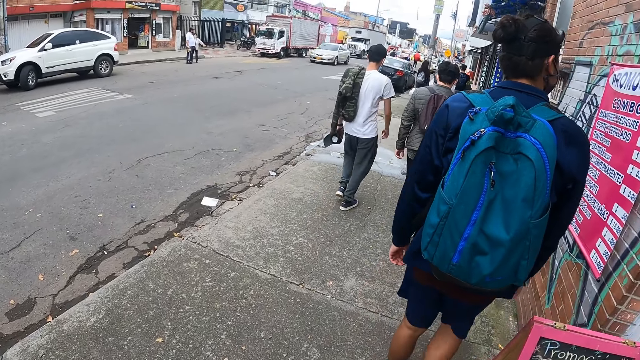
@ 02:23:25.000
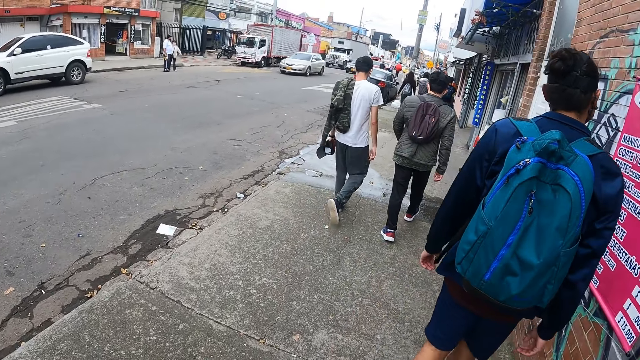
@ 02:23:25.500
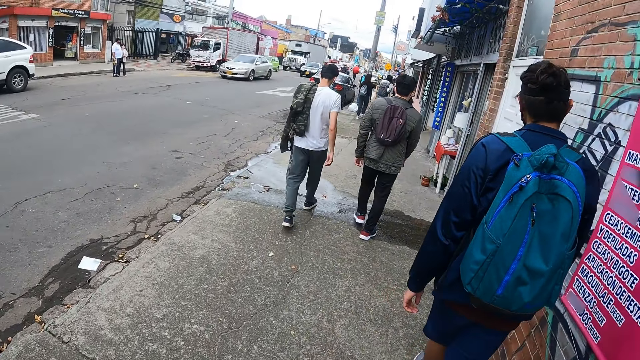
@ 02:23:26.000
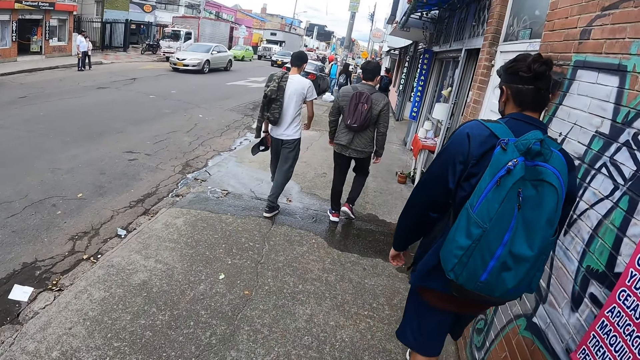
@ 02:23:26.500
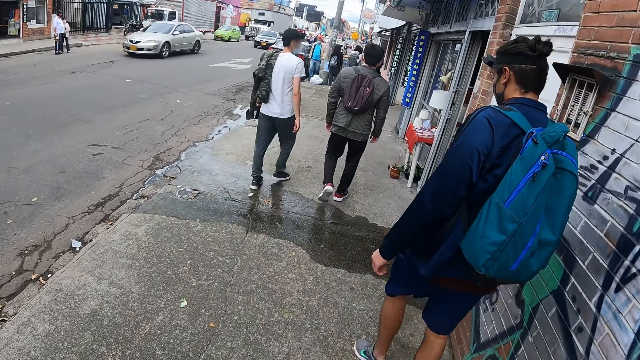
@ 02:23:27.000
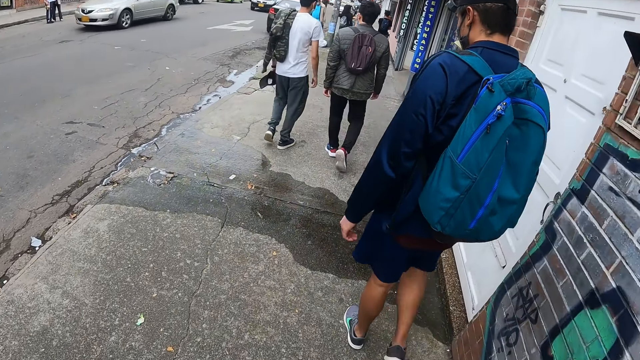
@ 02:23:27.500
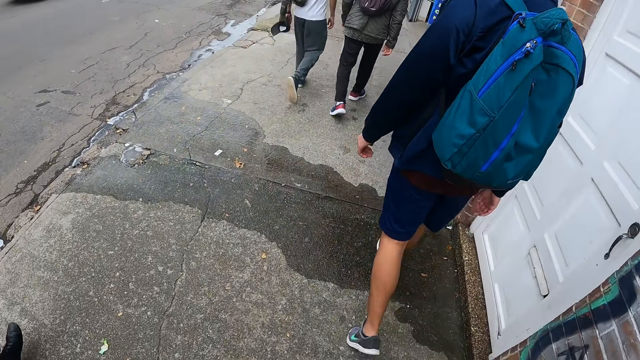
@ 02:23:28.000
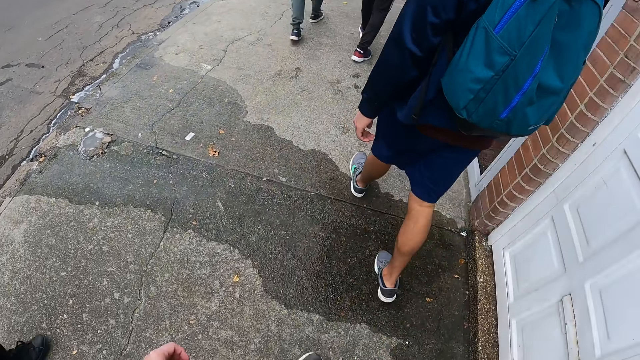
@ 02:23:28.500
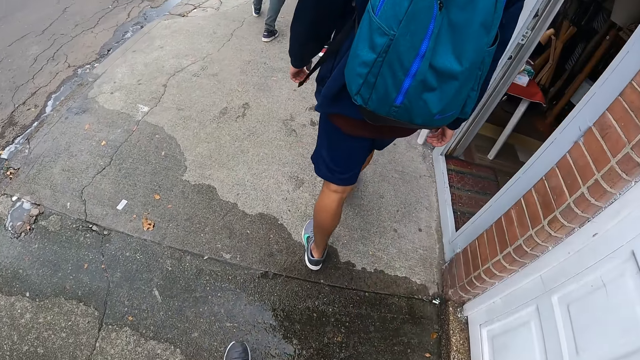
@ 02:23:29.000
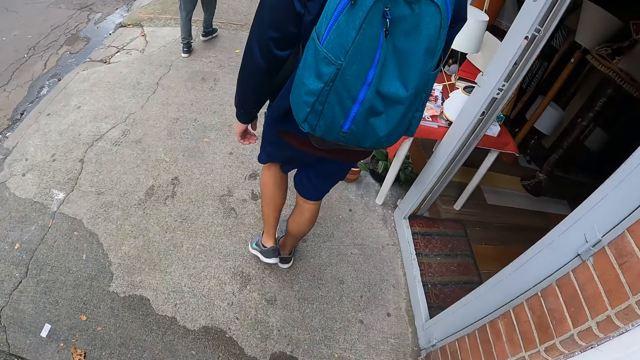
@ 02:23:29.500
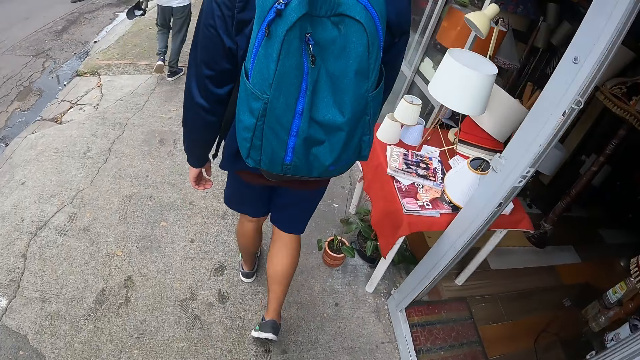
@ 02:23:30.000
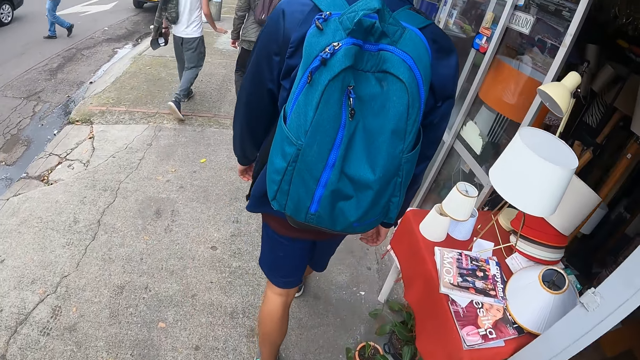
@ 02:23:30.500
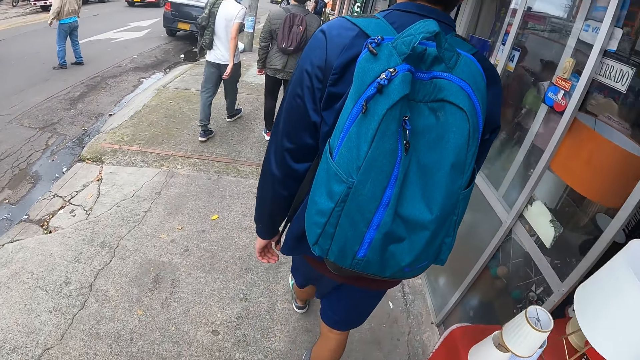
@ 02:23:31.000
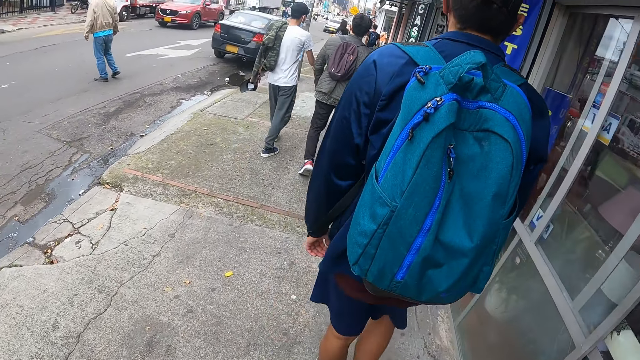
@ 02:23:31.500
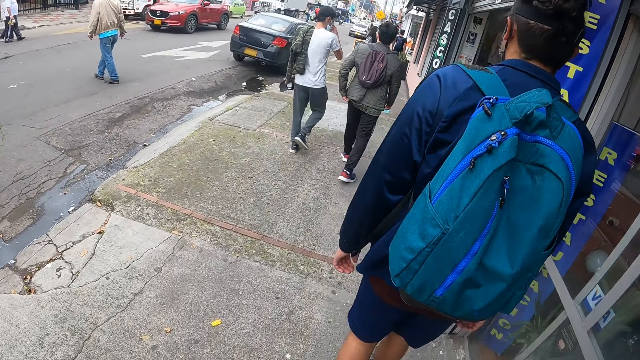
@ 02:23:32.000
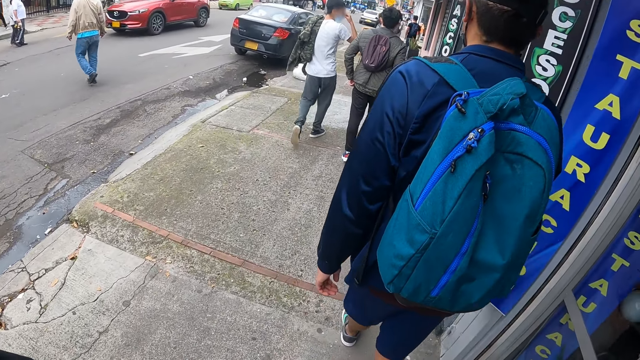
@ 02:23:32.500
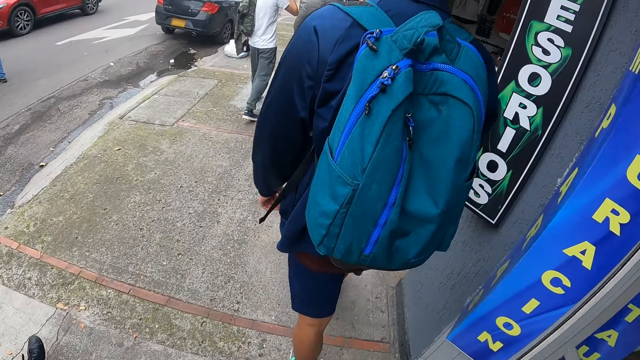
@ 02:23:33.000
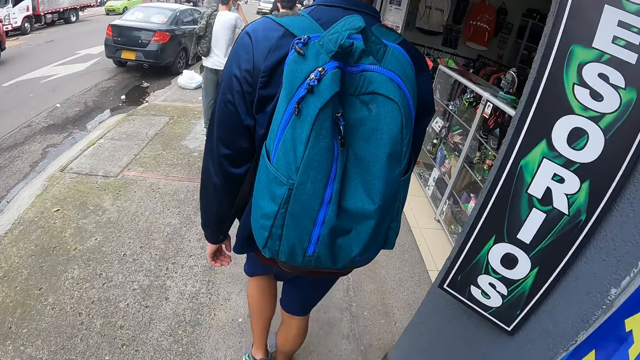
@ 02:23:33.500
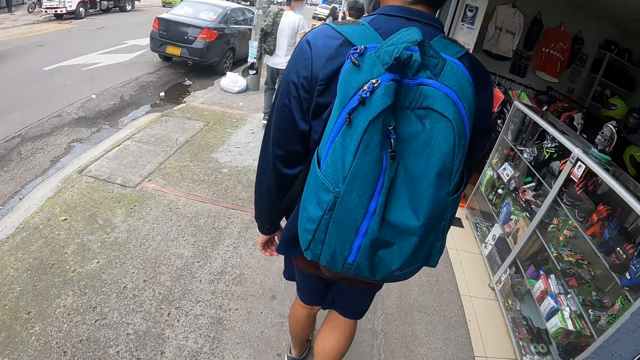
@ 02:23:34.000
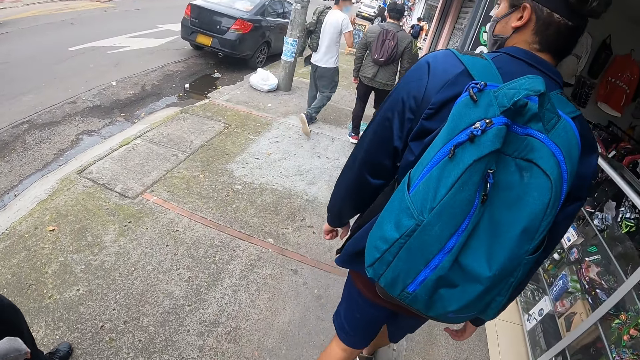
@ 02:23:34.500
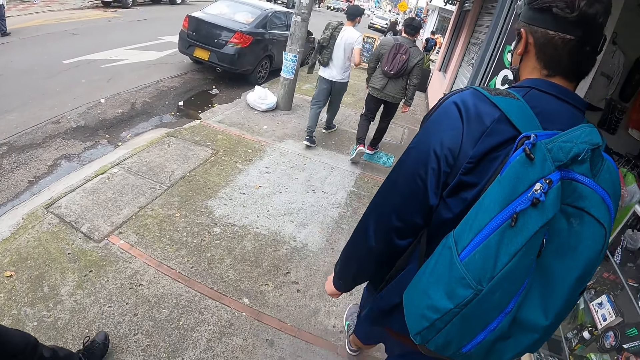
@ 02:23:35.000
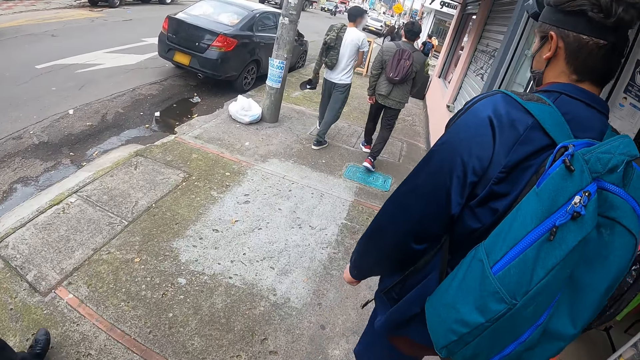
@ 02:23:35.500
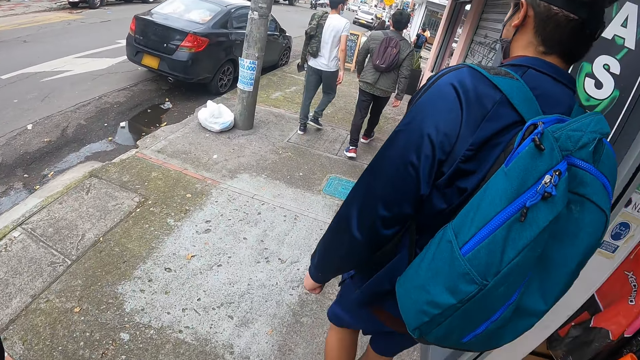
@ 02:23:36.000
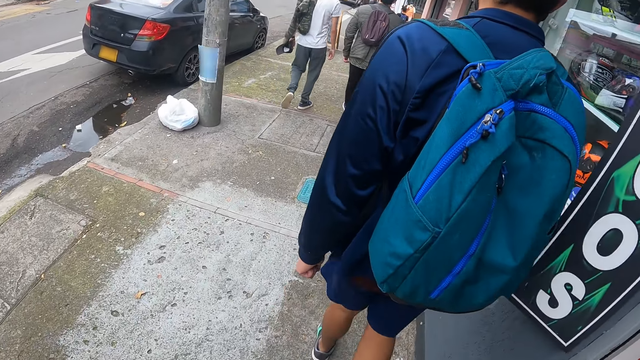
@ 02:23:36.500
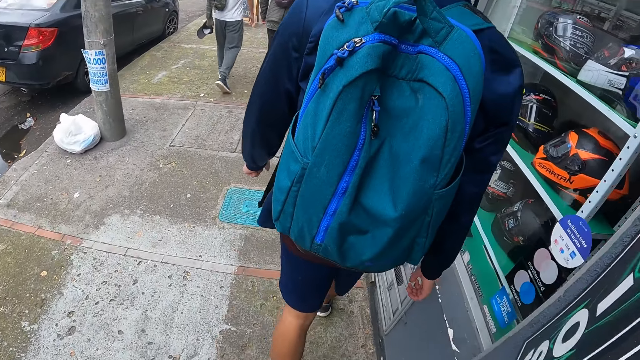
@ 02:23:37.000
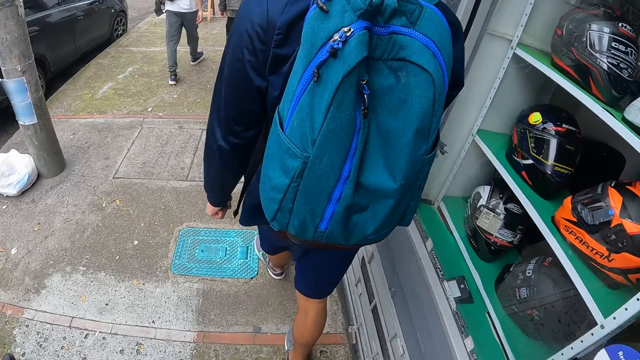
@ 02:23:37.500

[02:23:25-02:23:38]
A silver car drives past the camera wearer. A black car drives past them. An orange car drives past them.

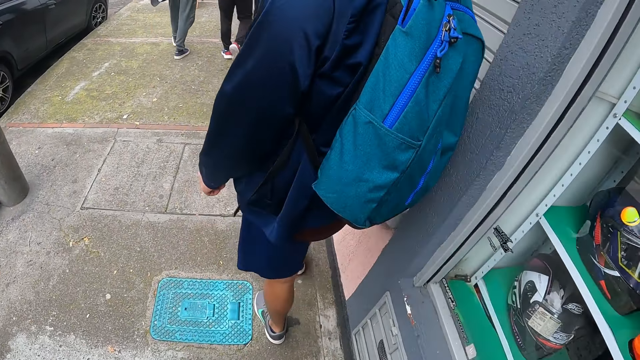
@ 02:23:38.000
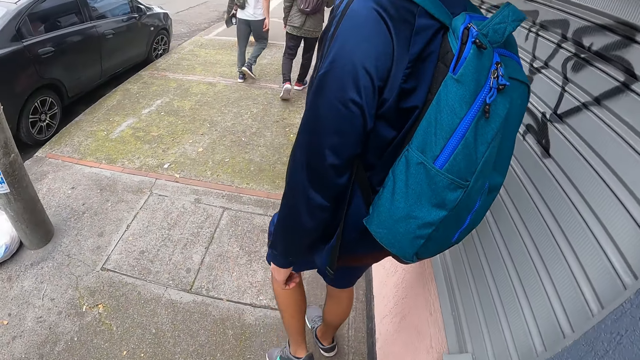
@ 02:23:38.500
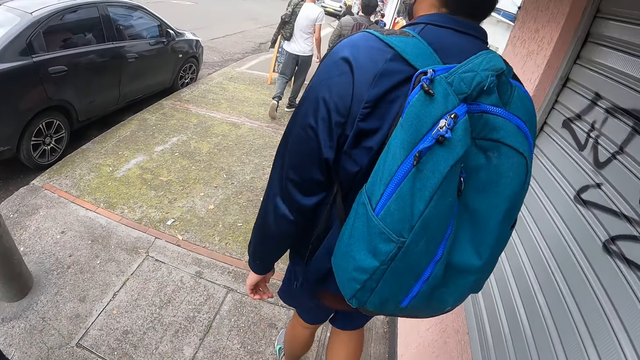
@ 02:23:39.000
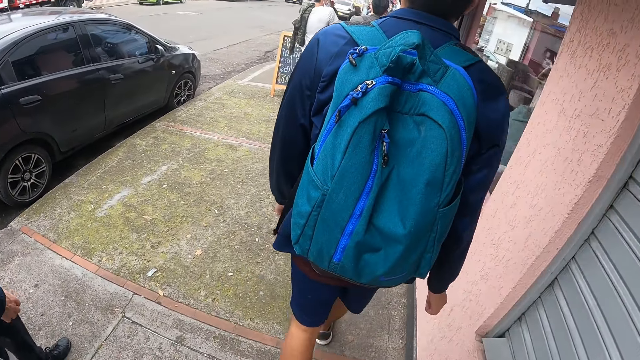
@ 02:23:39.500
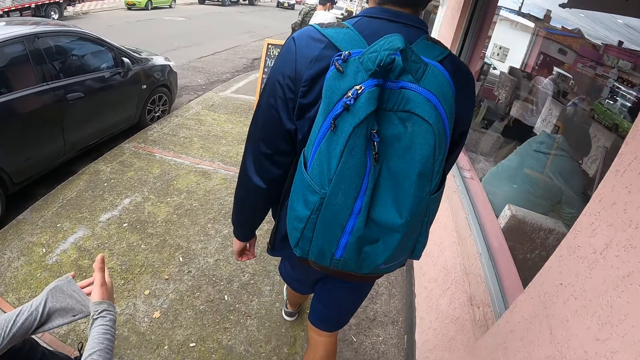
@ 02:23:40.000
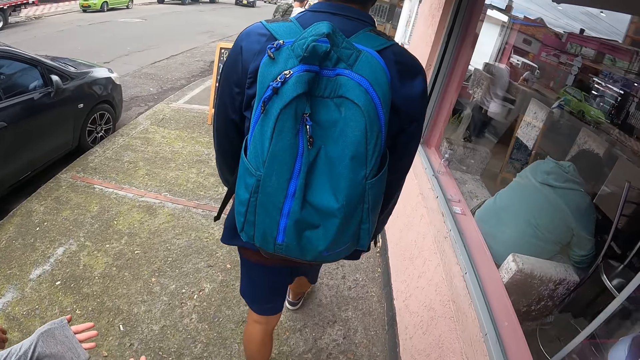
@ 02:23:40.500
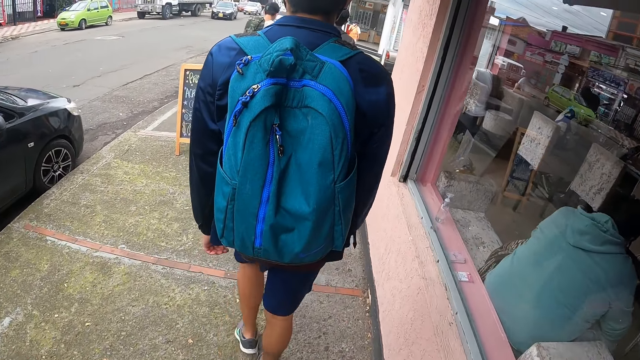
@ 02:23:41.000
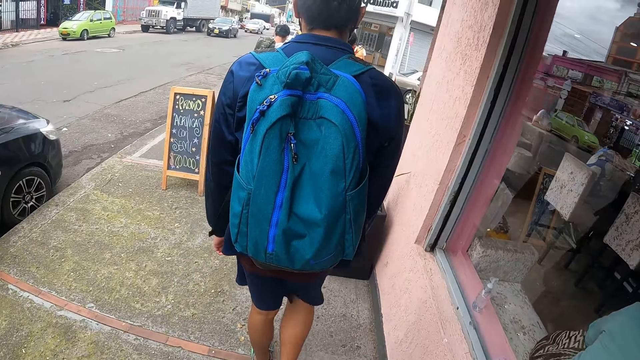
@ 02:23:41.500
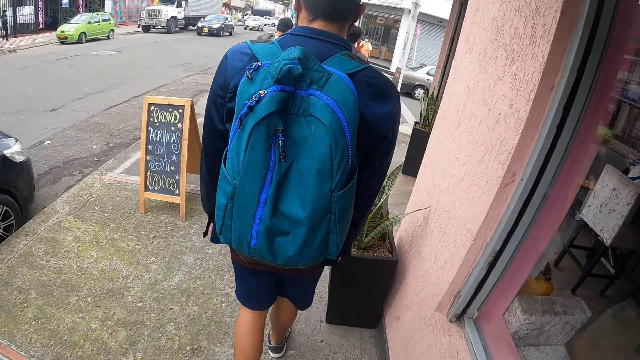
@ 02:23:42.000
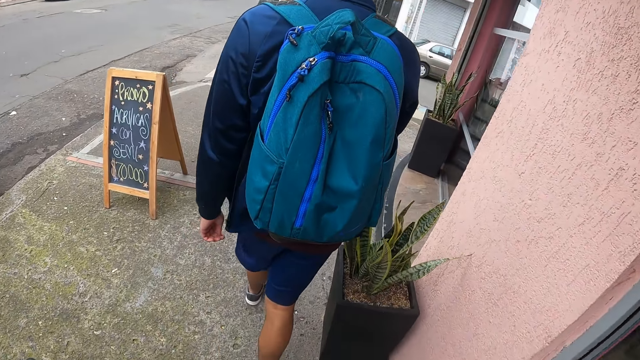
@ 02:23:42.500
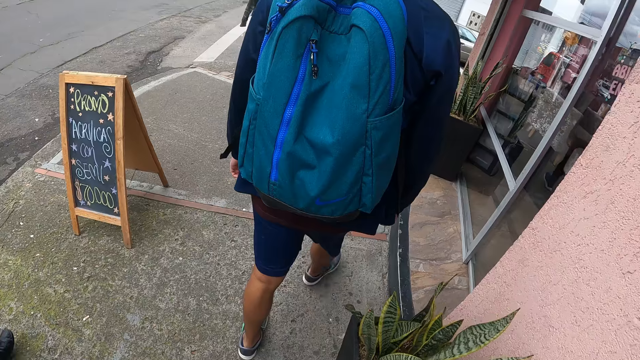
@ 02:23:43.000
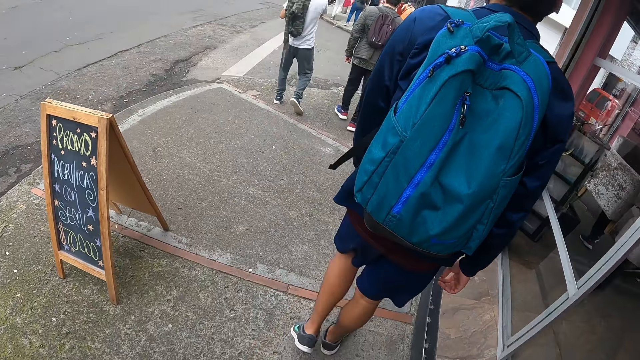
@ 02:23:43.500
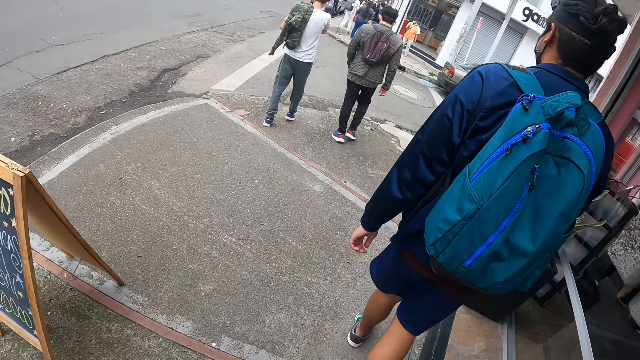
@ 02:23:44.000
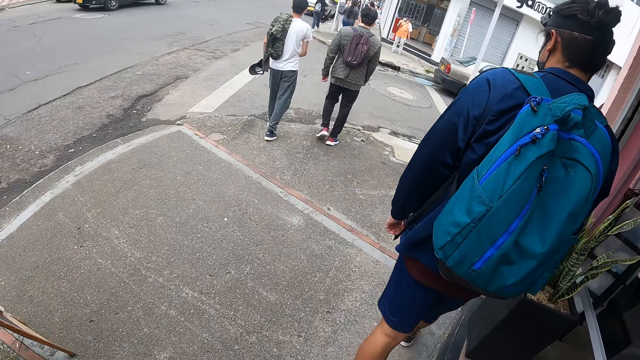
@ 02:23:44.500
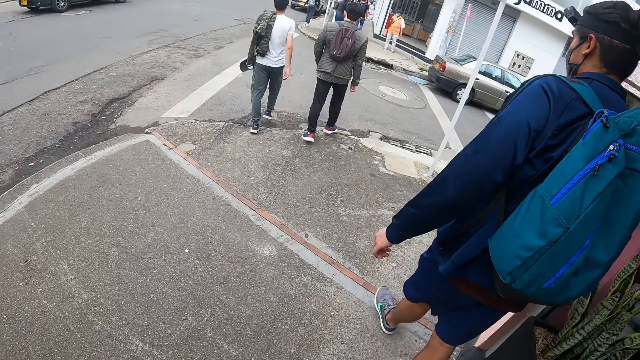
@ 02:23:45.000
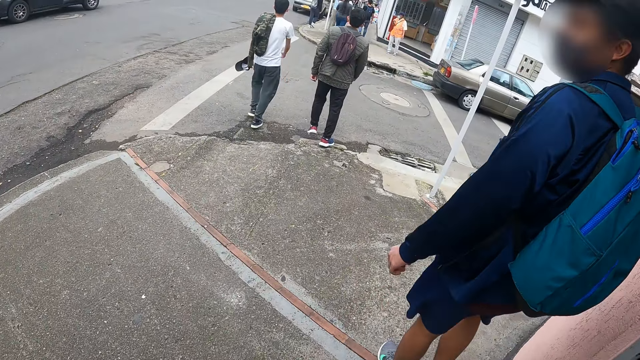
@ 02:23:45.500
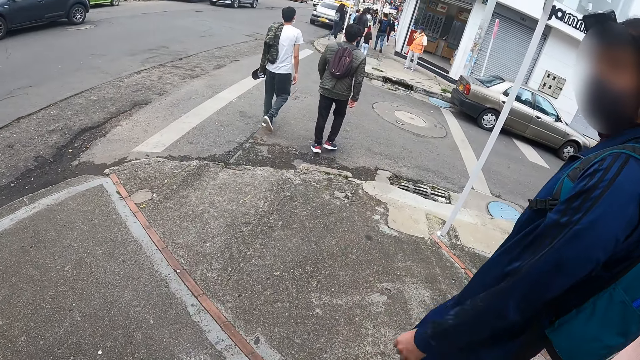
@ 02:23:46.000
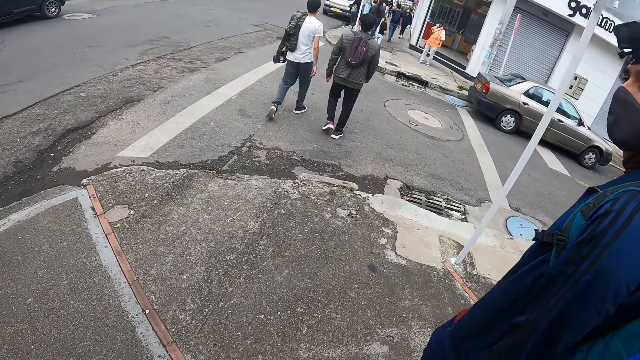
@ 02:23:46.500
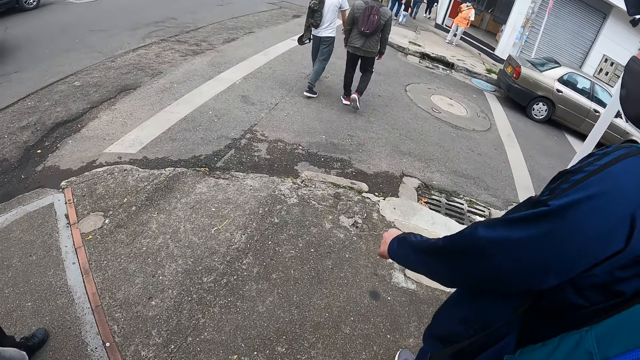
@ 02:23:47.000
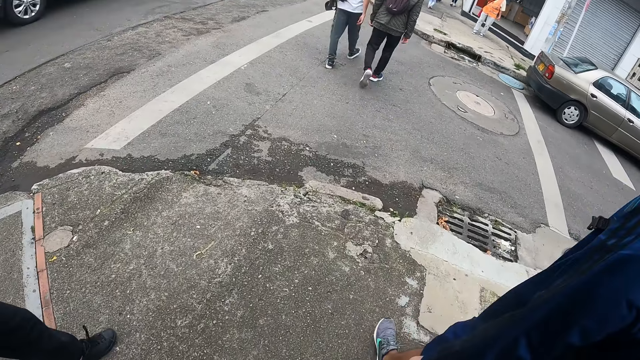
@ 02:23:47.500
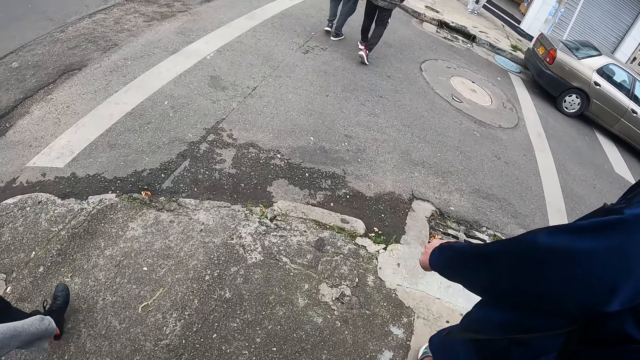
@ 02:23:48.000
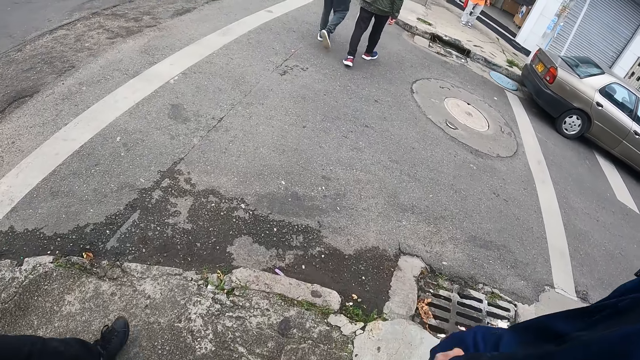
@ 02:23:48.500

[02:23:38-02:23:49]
A grey car drives past the camera wearer. A grey car drives past them again.
